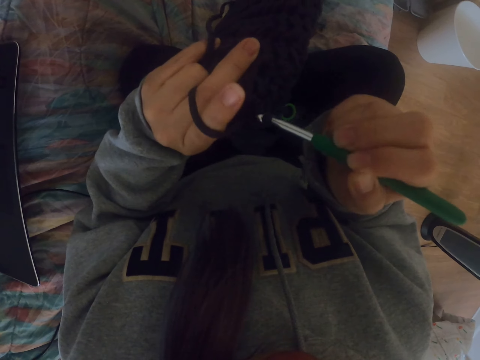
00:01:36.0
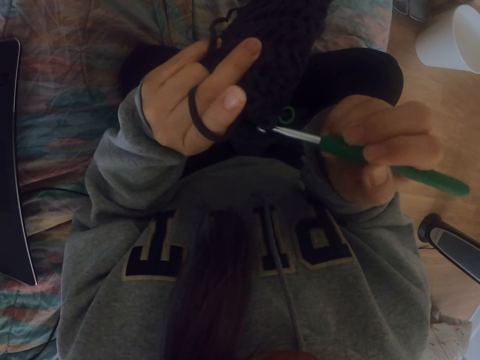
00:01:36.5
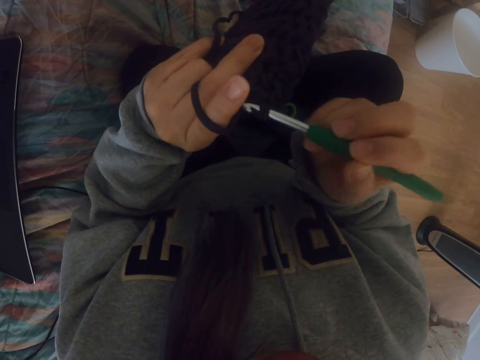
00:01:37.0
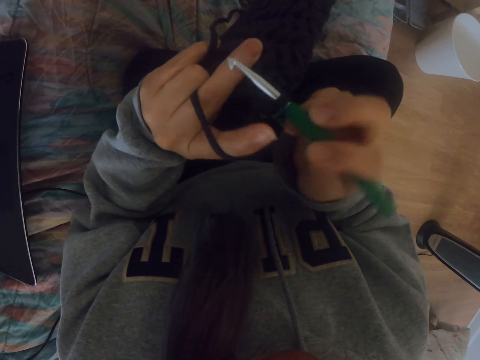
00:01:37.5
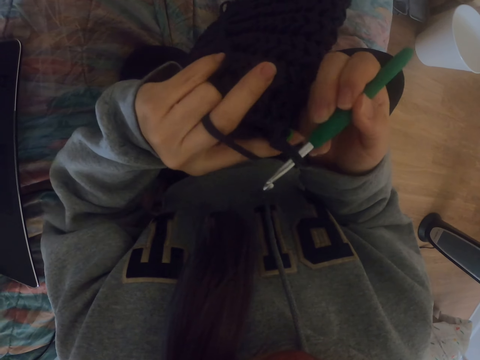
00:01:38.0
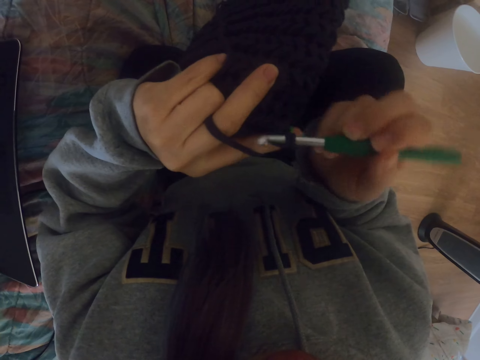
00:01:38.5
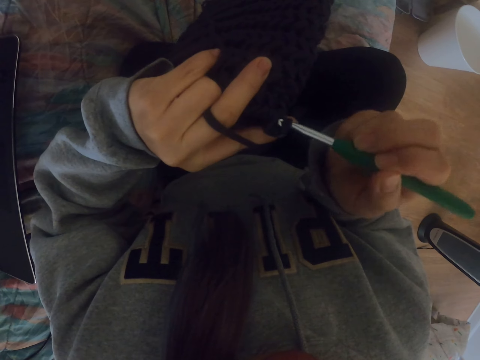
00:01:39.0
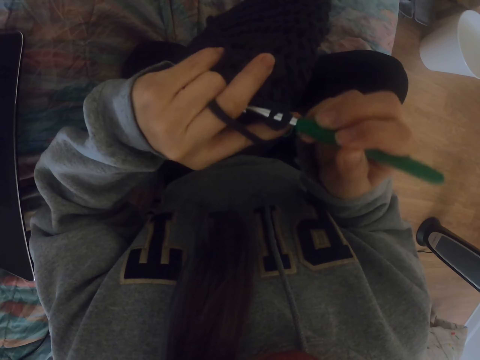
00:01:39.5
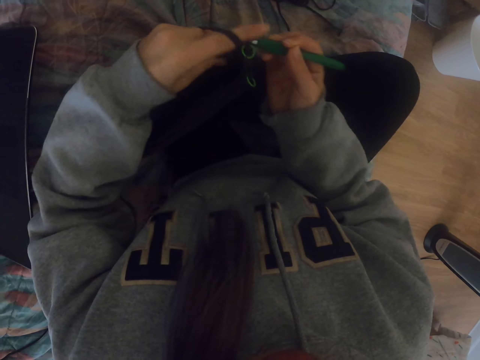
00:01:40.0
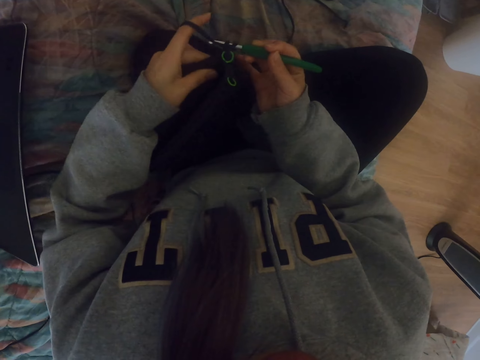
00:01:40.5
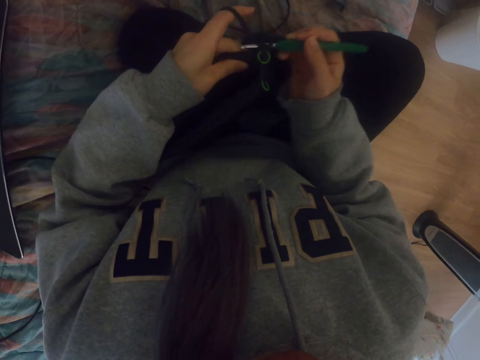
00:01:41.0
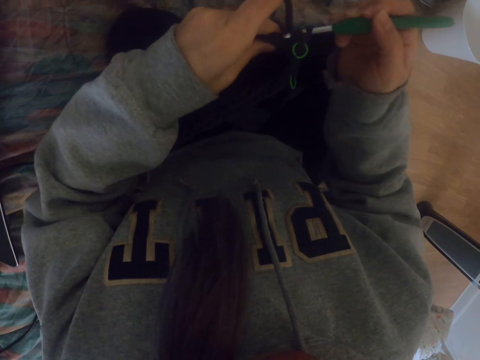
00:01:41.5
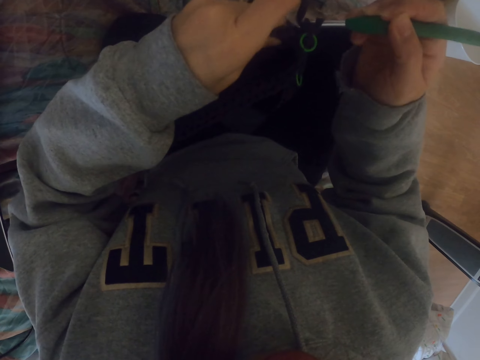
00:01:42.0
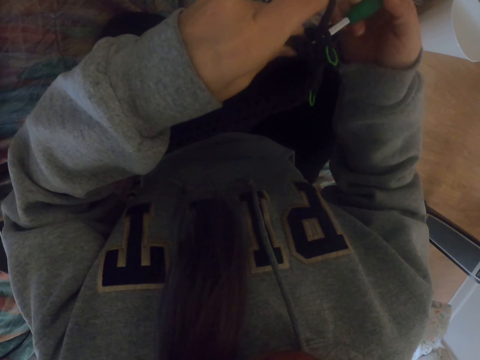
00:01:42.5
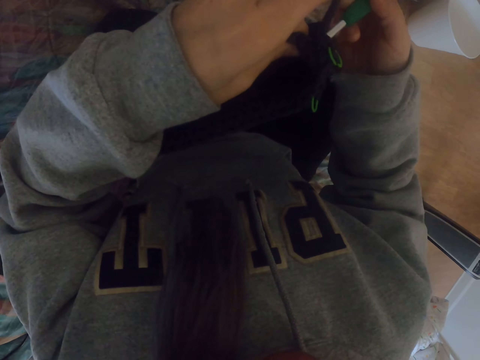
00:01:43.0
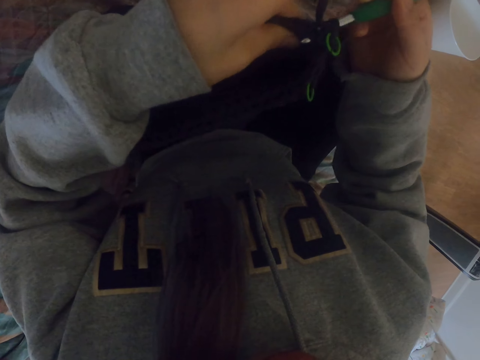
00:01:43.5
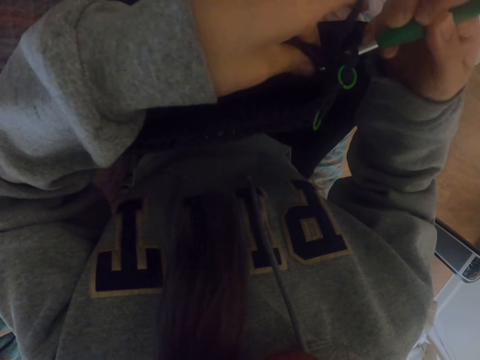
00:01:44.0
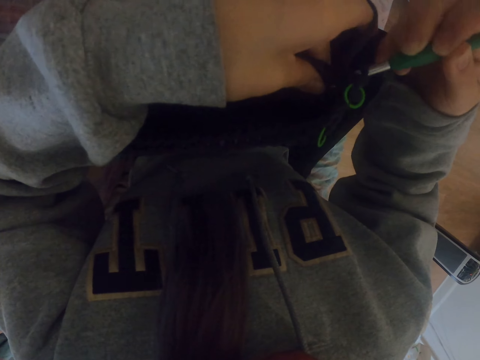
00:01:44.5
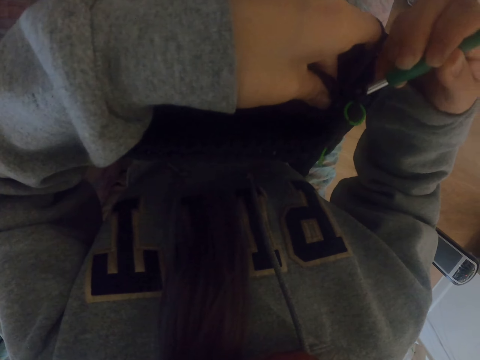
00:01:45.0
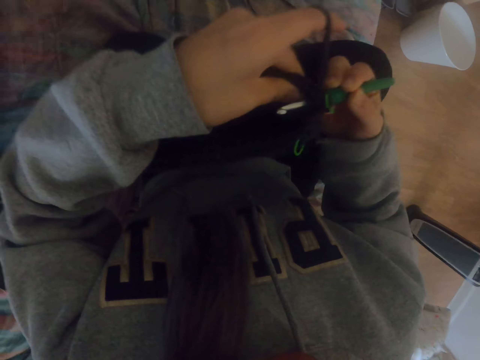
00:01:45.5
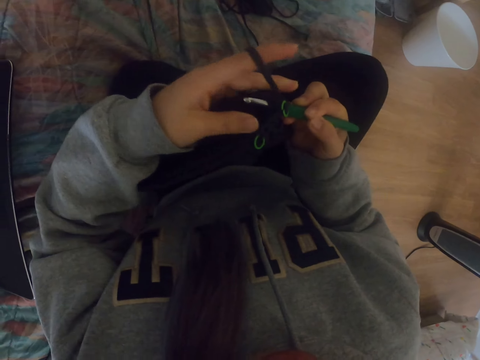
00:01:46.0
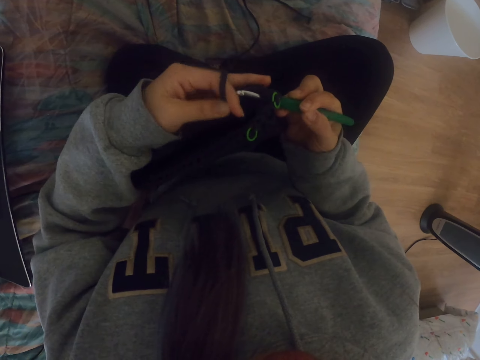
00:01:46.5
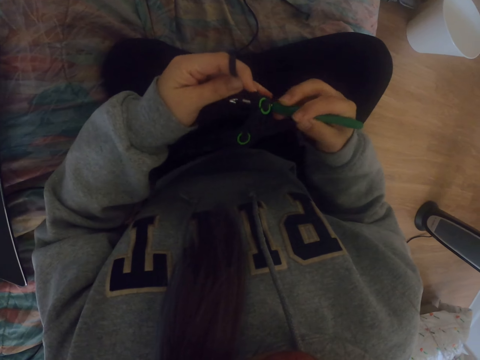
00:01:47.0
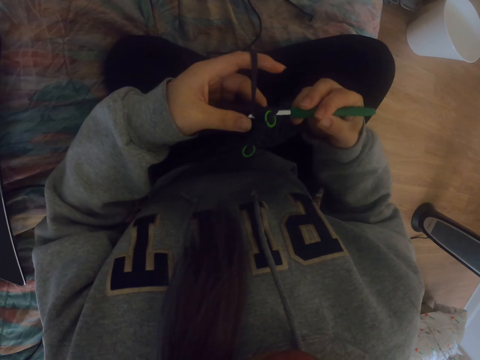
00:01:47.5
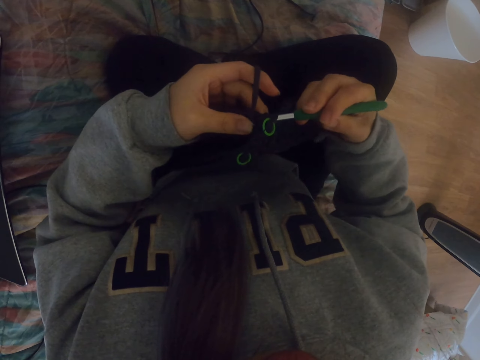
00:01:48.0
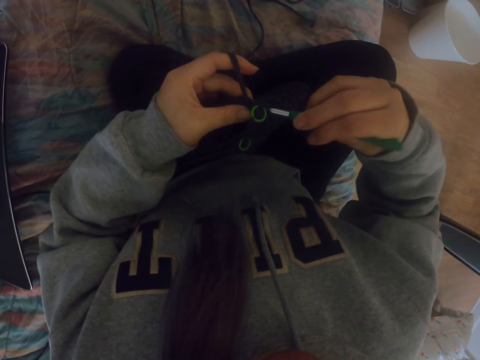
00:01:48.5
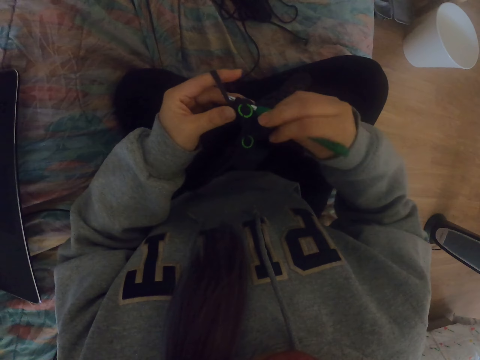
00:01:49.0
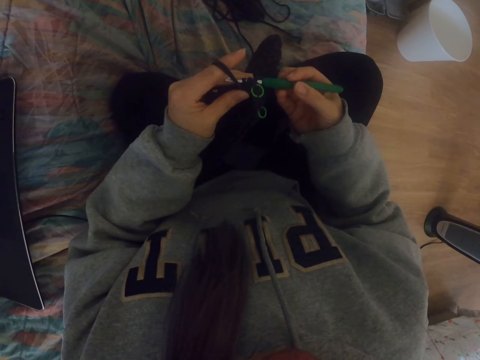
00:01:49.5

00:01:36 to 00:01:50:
The camera wearer knits a fabric with a crochet. They crochet the bag.

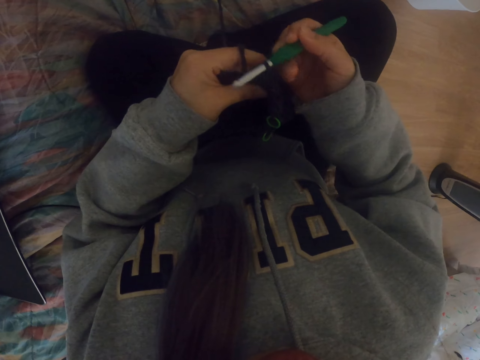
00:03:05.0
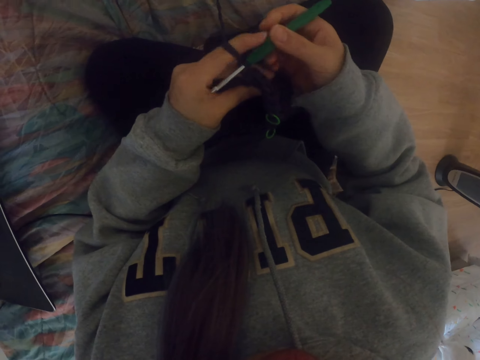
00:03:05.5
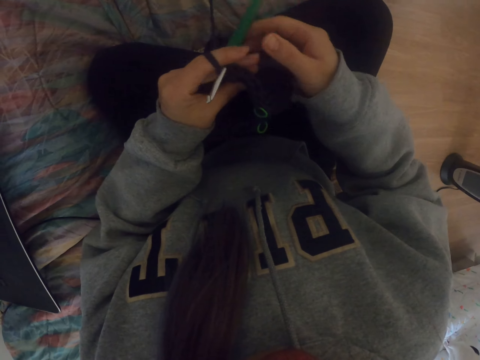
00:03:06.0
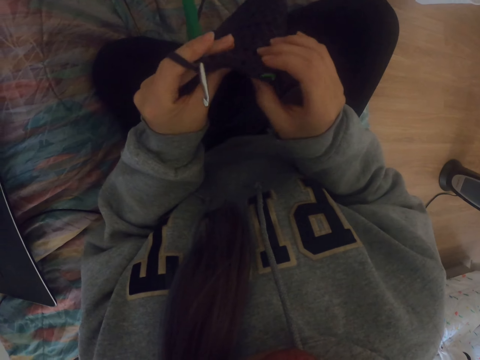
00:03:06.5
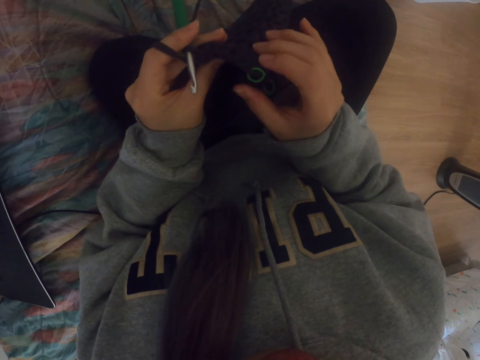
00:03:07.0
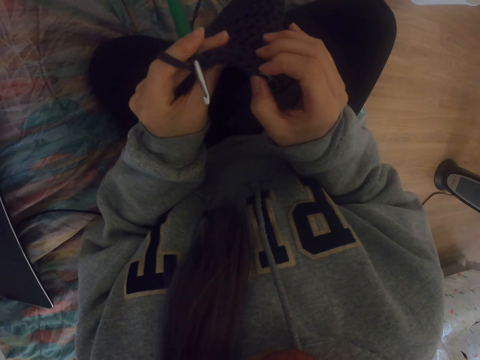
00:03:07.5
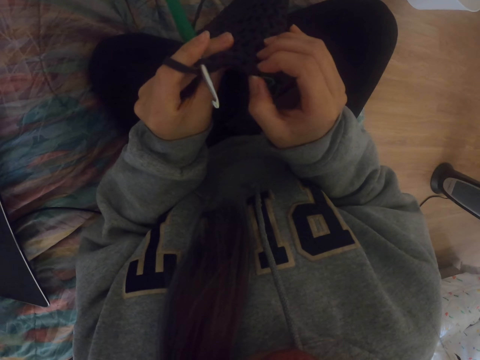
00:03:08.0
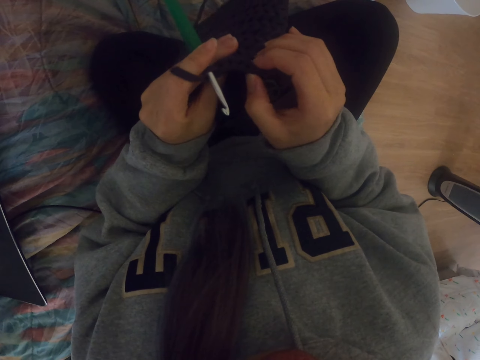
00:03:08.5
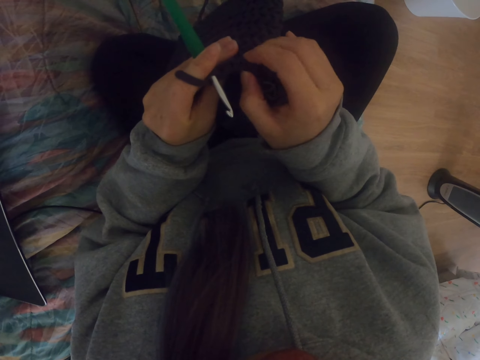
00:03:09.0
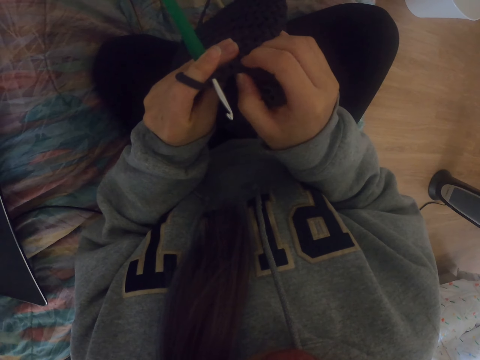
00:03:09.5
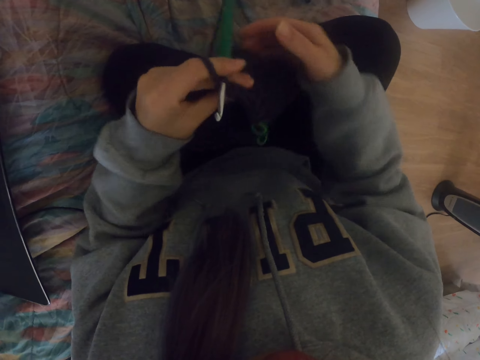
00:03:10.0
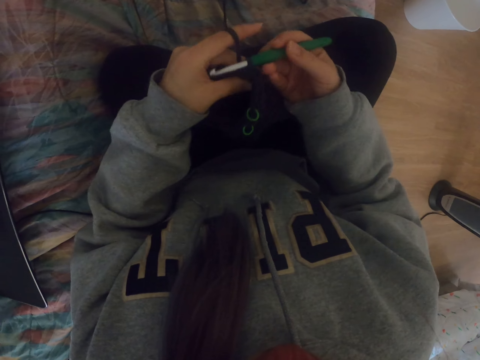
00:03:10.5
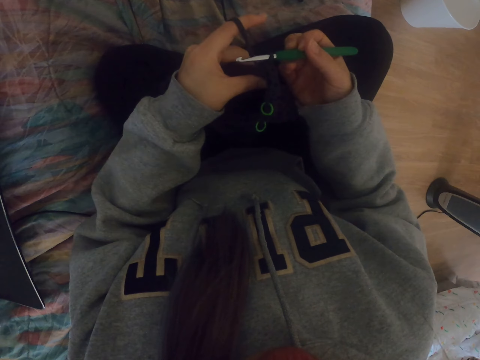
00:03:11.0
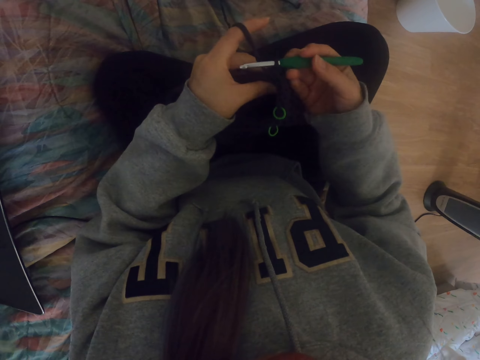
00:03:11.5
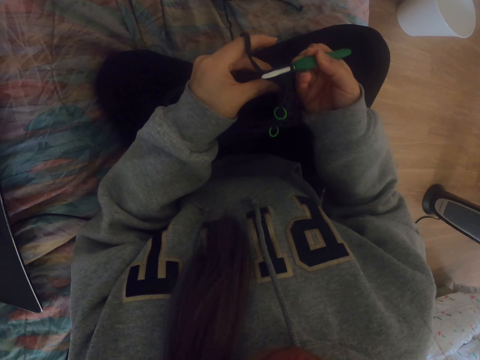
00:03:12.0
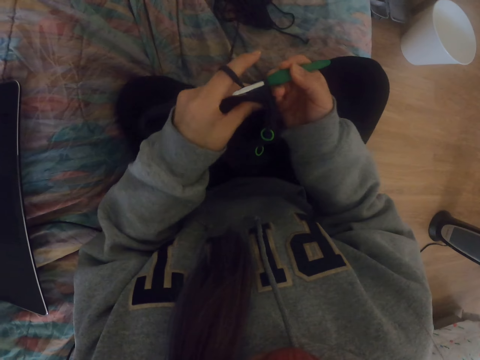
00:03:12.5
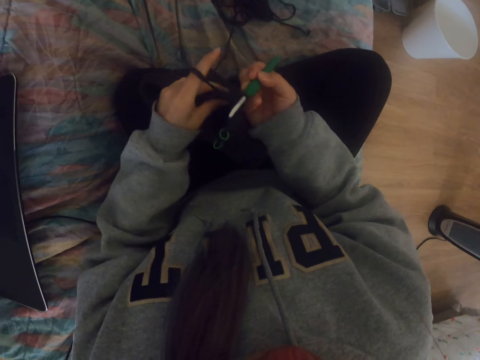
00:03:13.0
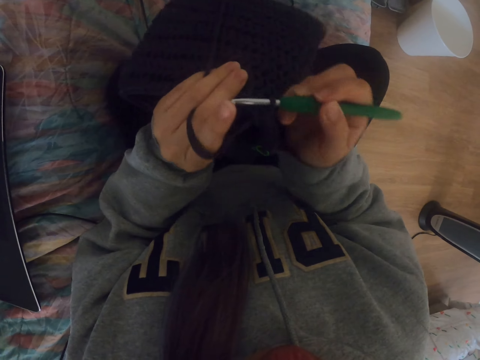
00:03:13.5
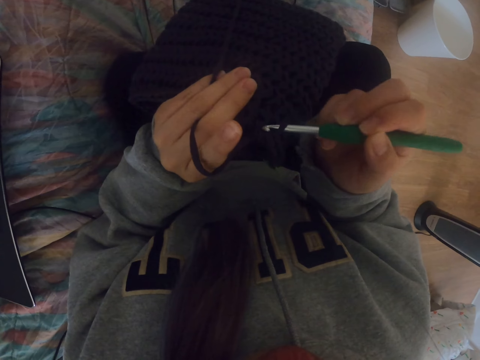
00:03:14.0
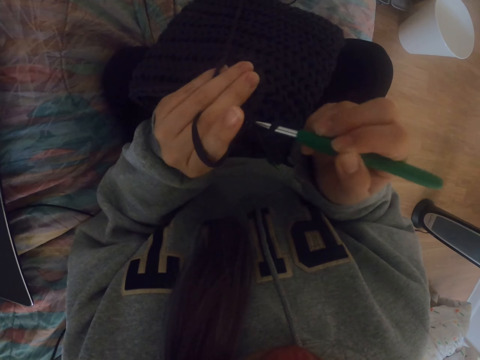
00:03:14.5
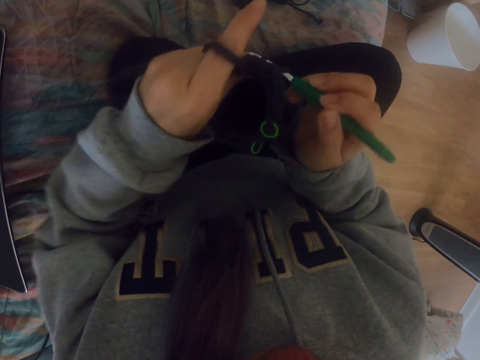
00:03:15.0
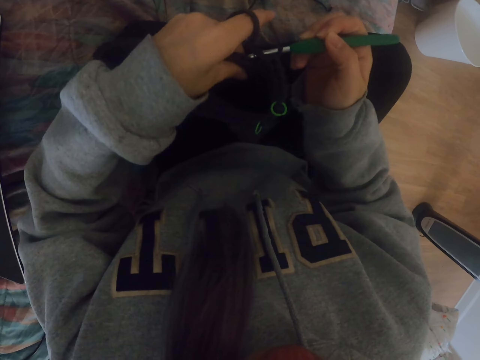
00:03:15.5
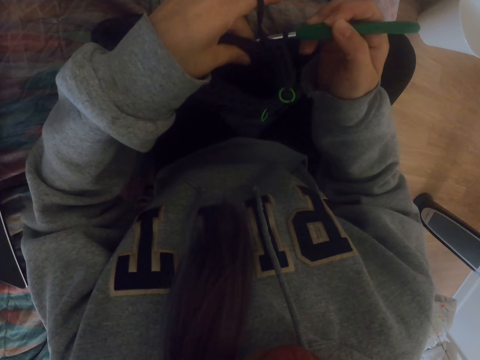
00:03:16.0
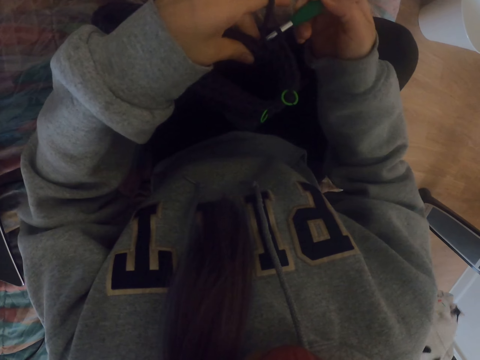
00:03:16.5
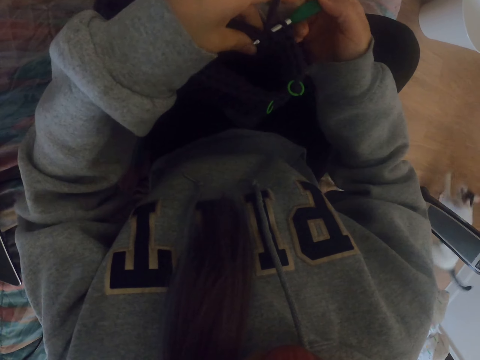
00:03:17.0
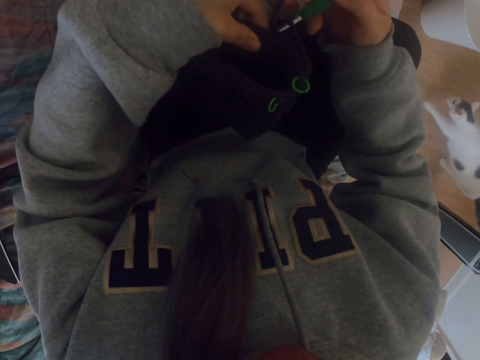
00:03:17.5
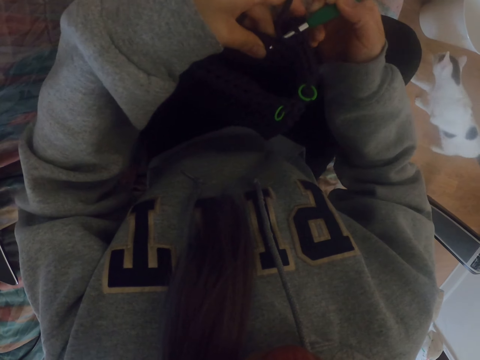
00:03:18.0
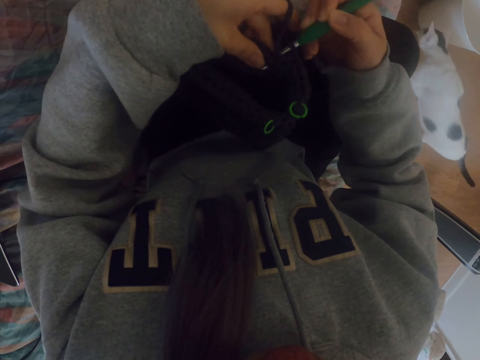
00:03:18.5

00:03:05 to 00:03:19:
The camera wearer counts the knitted part of the fabric. They knit the fabric with a crochet.
